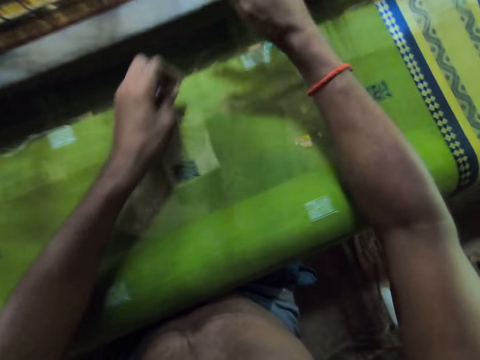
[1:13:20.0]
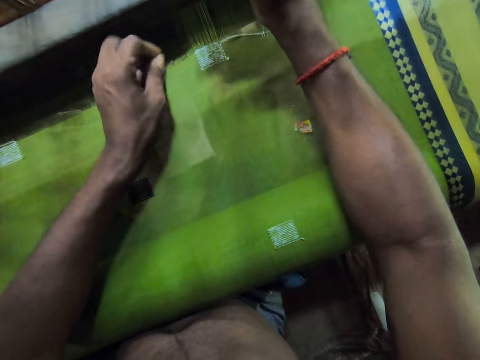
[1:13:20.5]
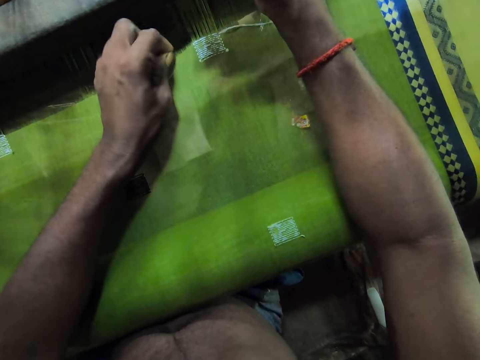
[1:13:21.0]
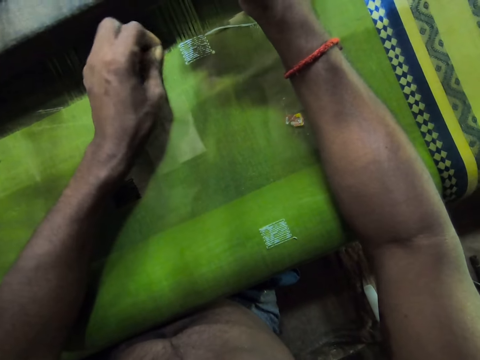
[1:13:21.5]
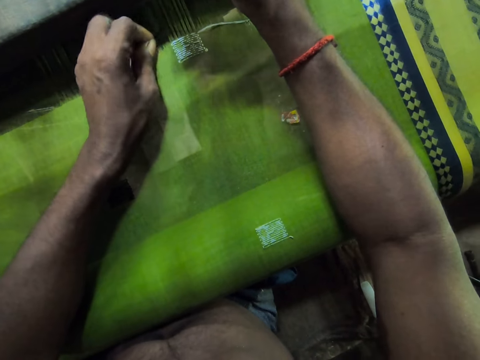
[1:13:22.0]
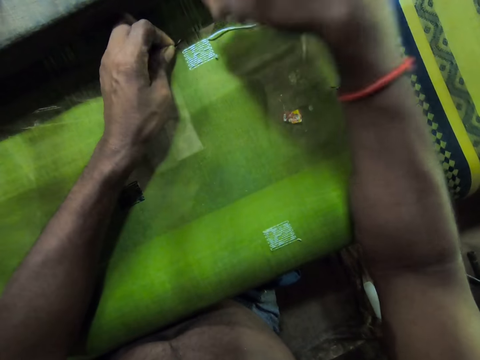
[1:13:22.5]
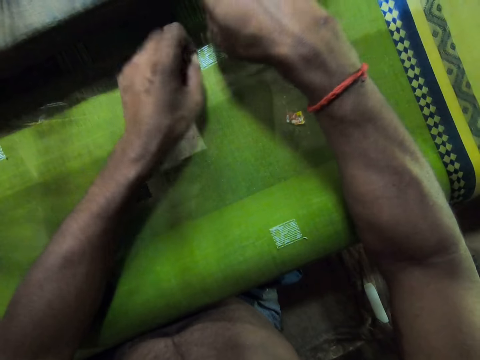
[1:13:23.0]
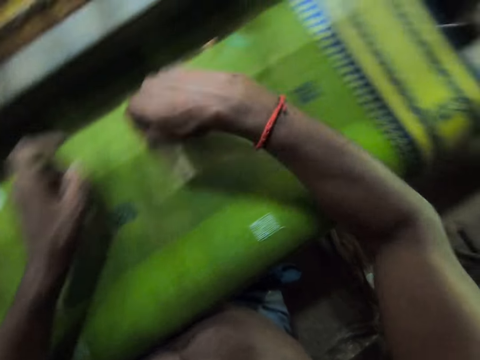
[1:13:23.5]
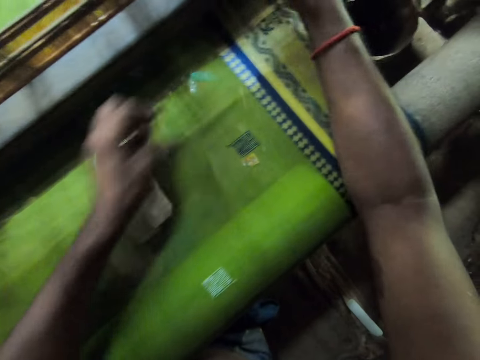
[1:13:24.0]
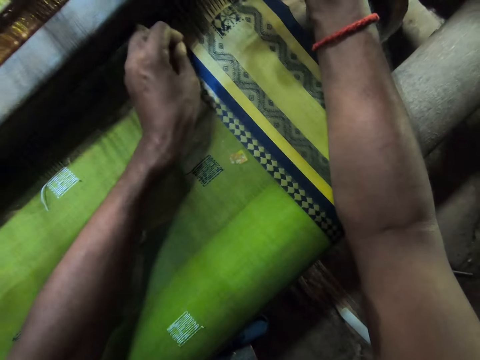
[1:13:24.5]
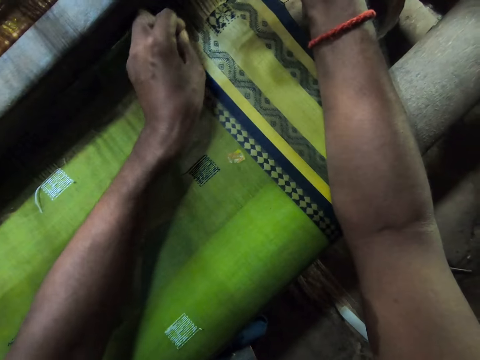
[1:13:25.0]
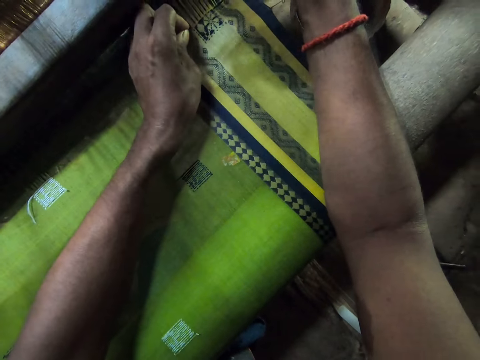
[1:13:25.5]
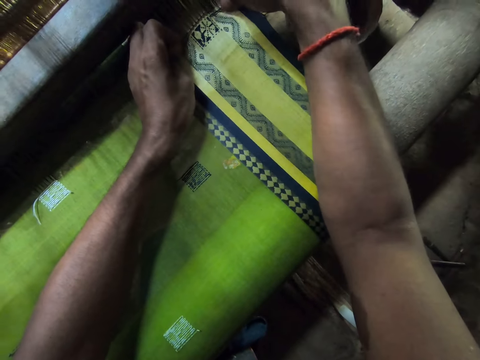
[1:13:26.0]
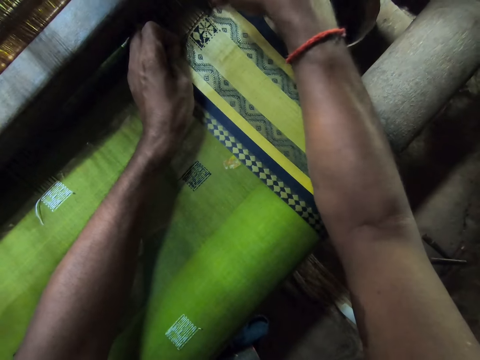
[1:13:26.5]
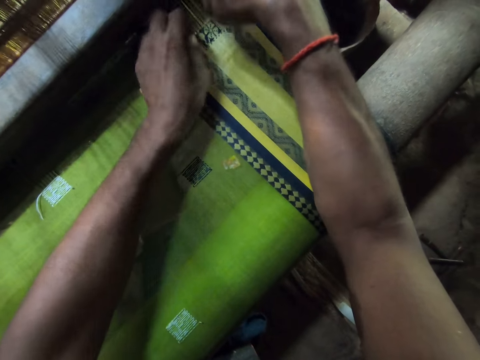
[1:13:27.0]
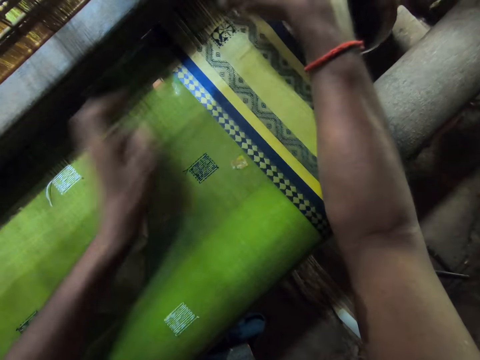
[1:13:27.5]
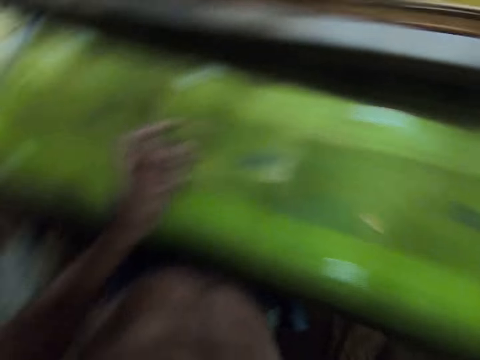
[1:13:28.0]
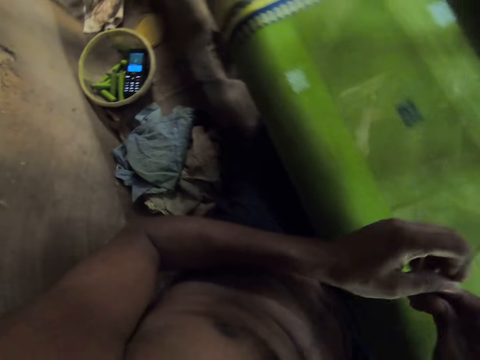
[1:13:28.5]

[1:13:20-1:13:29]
The camera wearer weaves a thread on the cloth on the handloom with the needle in both hands. He weaves it again. He passes the needle from his left hand to his right hand.

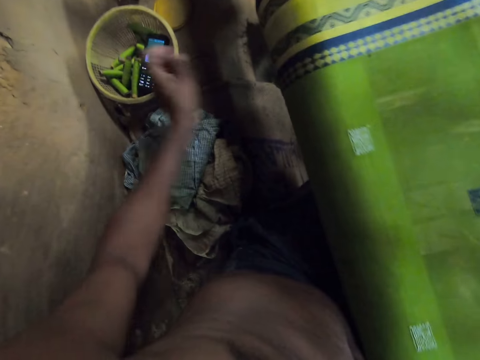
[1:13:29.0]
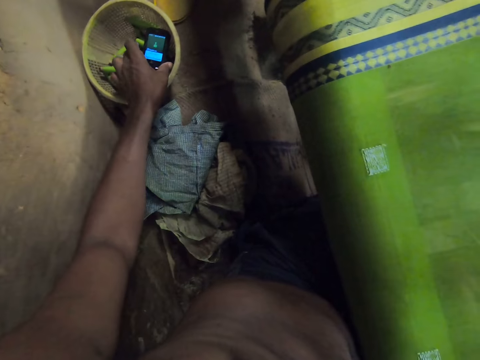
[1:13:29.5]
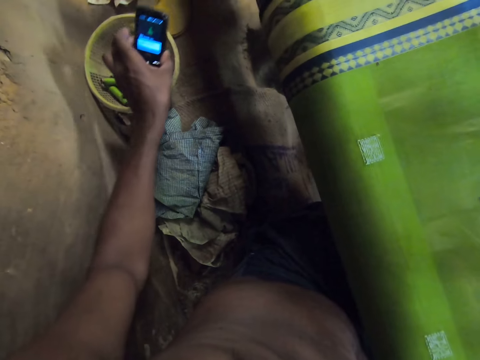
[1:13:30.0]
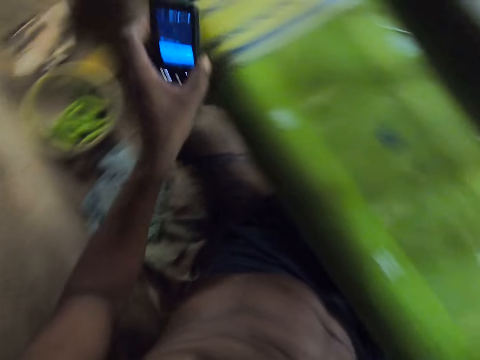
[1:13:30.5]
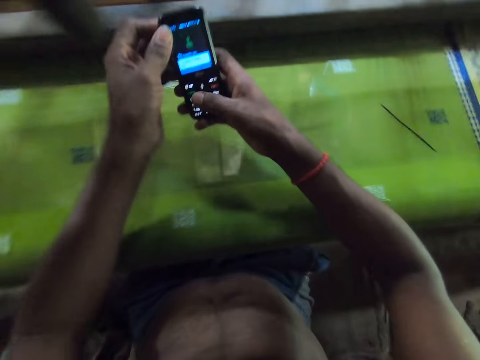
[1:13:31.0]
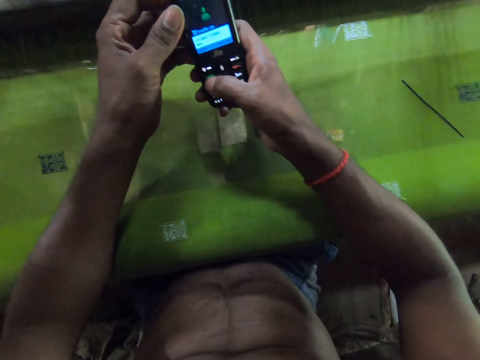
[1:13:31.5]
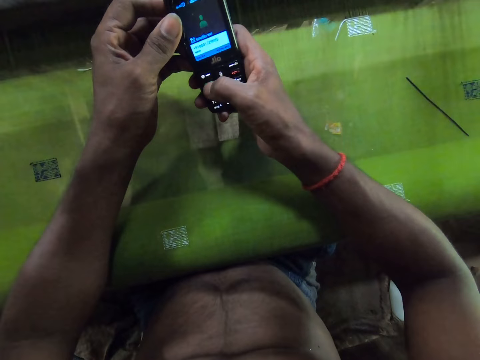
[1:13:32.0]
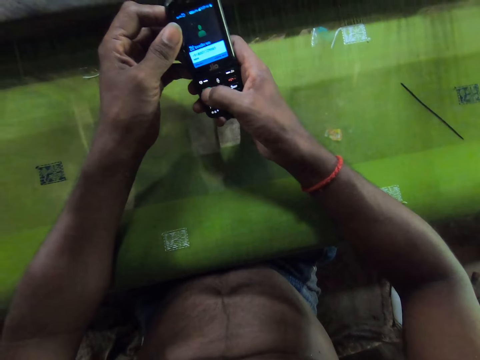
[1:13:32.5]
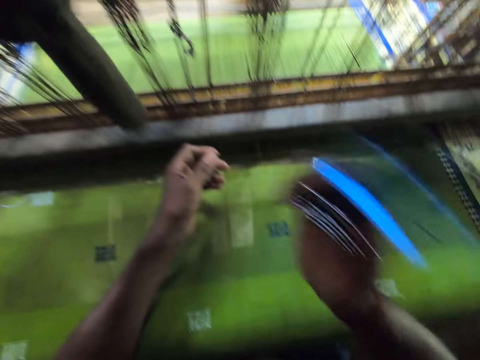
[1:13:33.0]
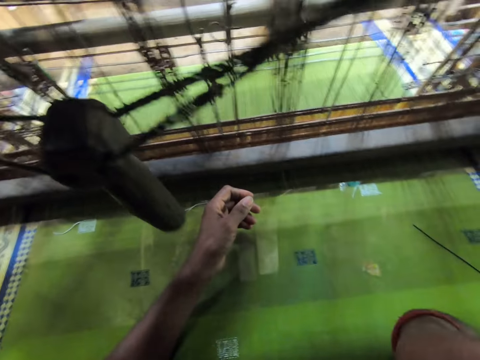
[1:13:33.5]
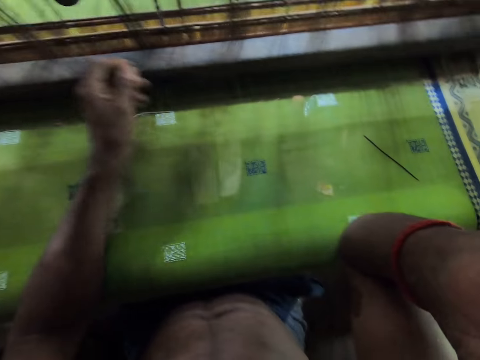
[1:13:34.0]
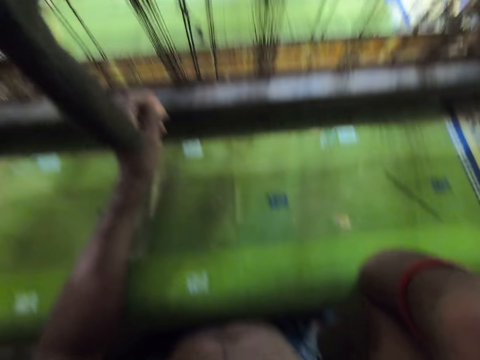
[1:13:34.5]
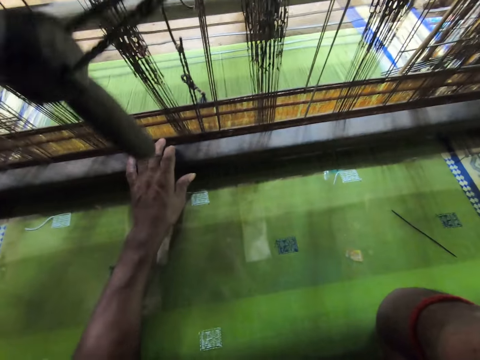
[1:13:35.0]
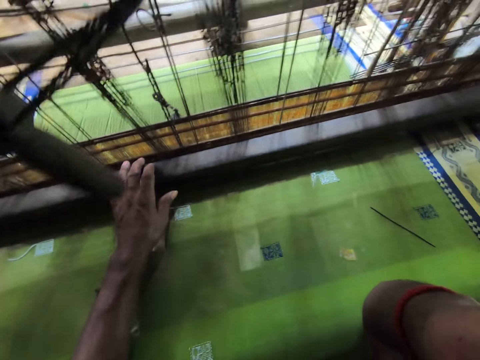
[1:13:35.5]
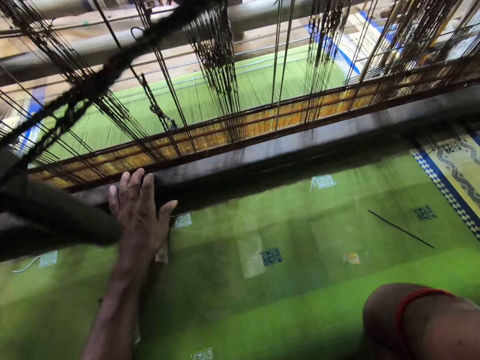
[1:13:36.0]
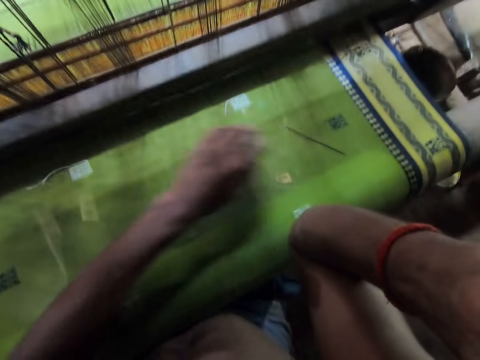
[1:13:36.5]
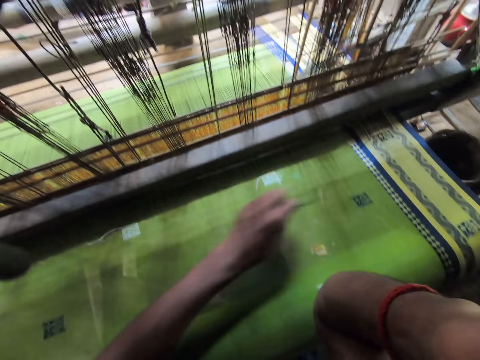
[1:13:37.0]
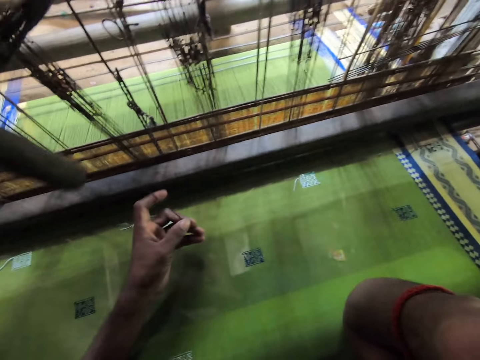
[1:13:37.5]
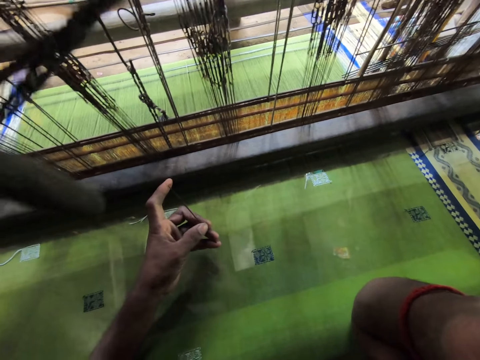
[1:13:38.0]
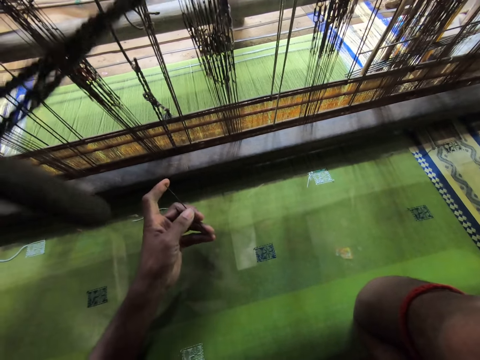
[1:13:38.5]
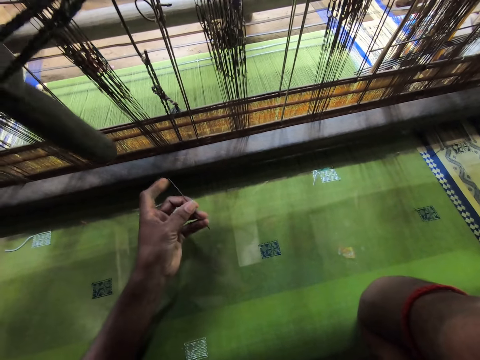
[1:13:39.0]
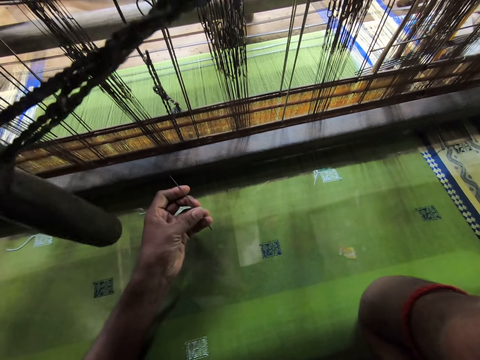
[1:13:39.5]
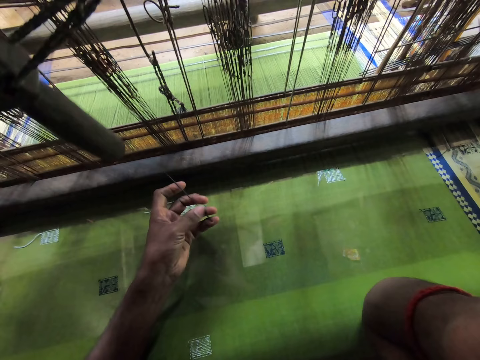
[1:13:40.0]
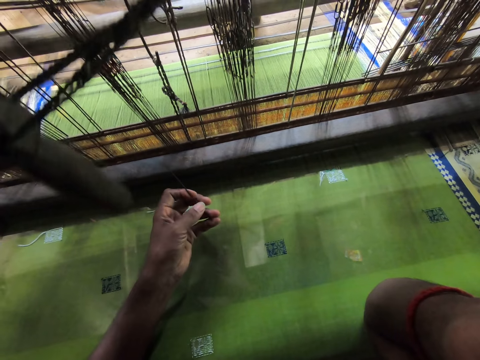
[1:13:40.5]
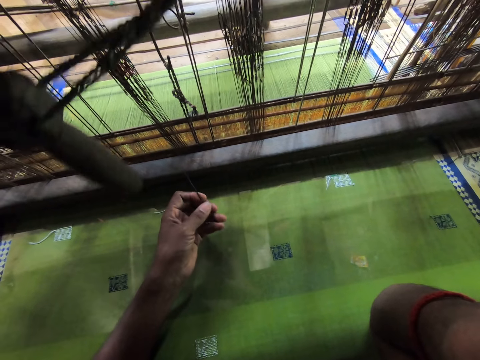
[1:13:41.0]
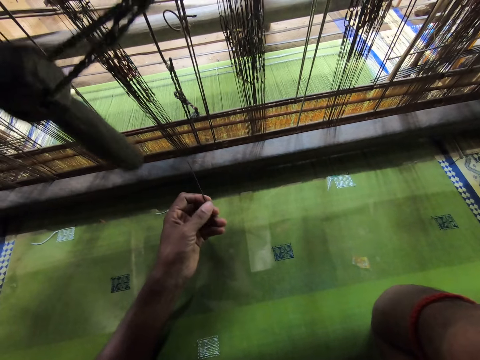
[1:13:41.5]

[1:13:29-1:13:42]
The camera wearer picks up a phone from a bowl with his left hand. He holds the phone with both hands. He scrolls the phone with his right hand. He raises the phone to his right ear. He makes a call. He talks on the phone. He touches the heddle frame with his left hand. He picks the needle on the cloth on the handloom with his left hand.

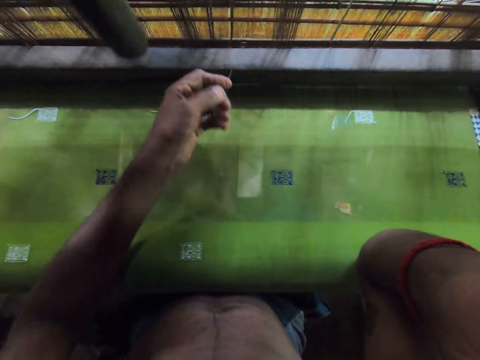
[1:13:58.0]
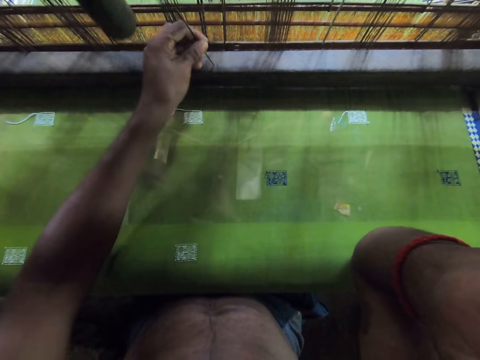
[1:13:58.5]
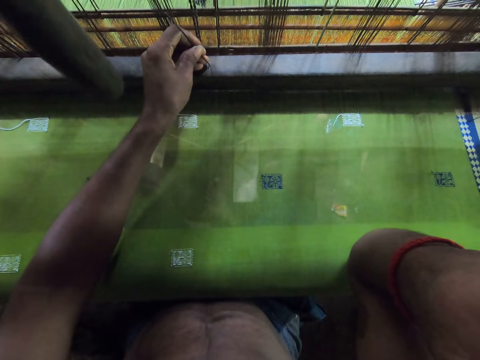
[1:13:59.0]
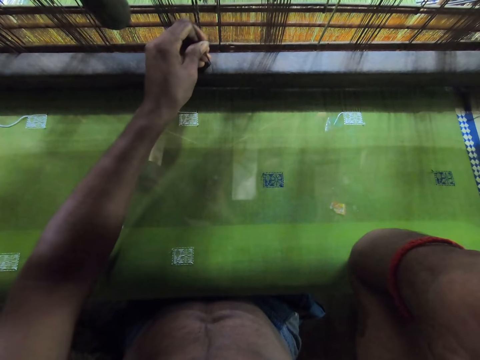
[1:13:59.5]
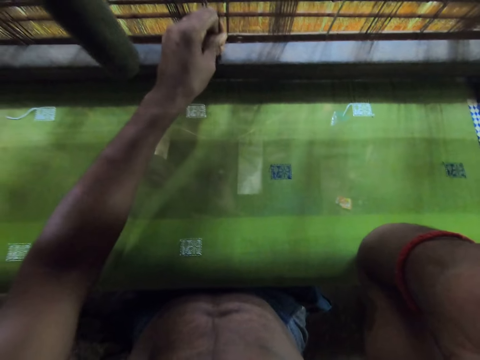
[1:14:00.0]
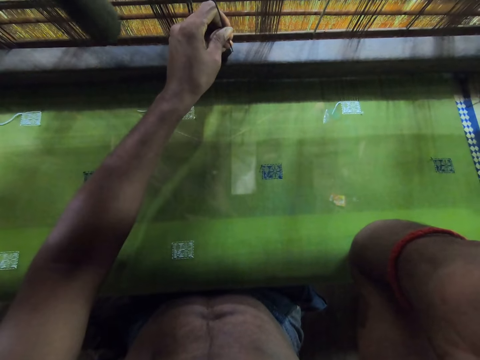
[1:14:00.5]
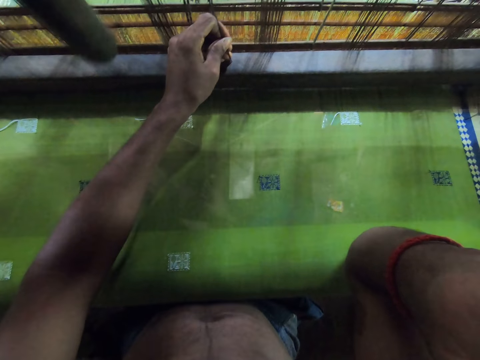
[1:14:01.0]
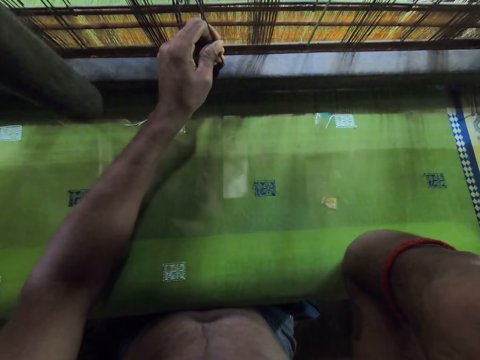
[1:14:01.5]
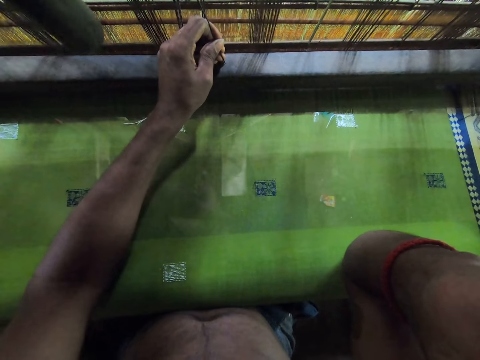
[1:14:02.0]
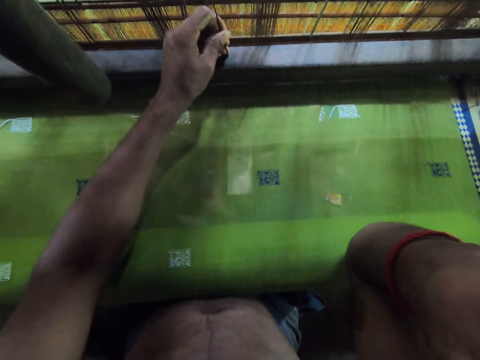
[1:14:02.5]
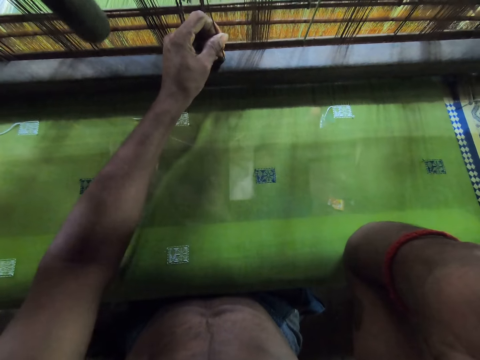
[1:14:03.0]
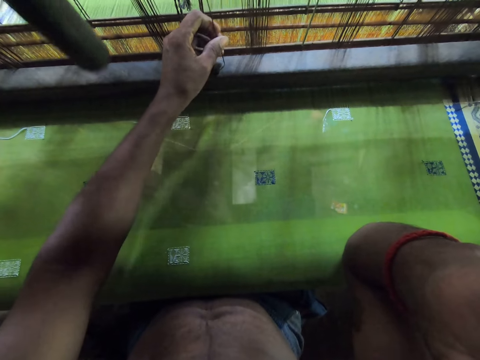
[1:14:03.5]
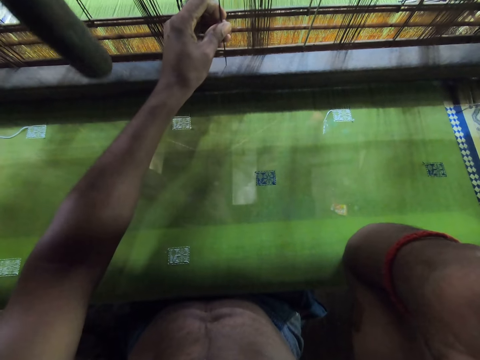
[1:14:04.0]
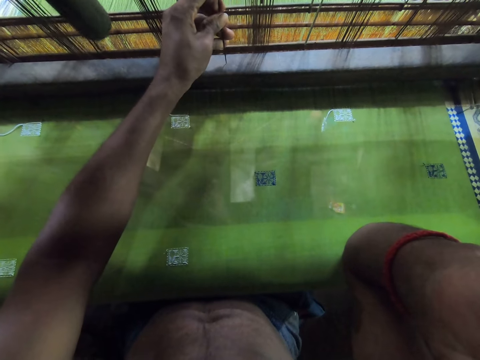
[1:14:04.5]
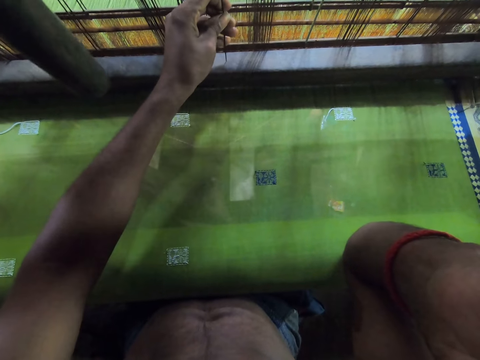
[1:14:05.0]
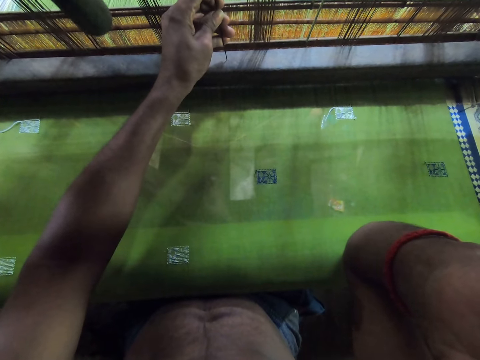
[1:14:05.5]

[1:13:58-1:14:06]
The camera wearer pins the needle on the batten with his left hand.
